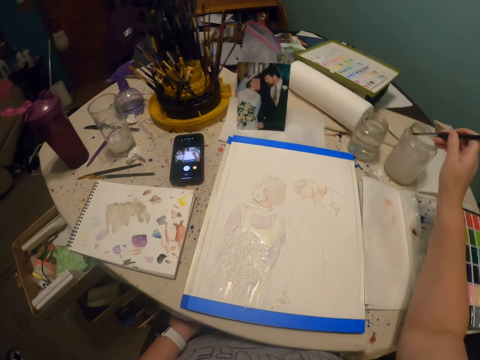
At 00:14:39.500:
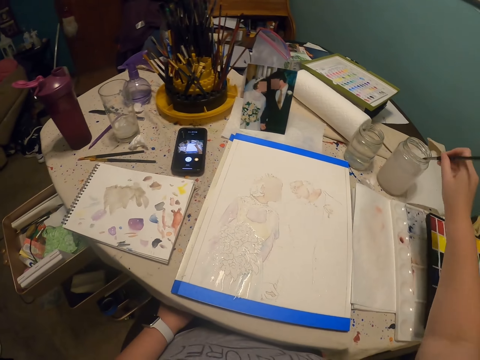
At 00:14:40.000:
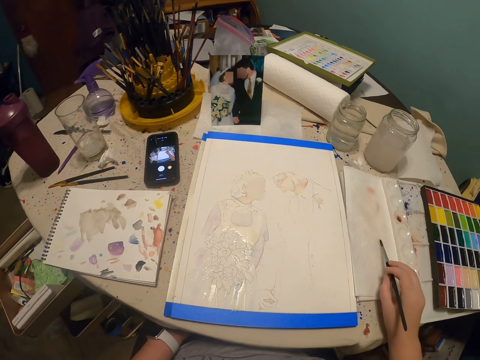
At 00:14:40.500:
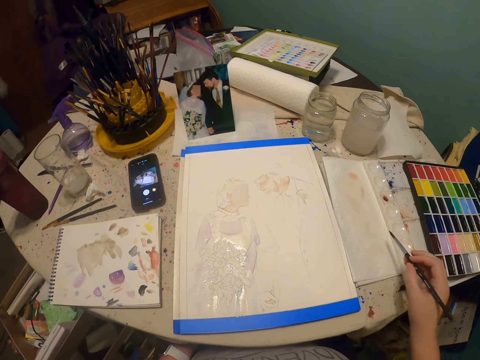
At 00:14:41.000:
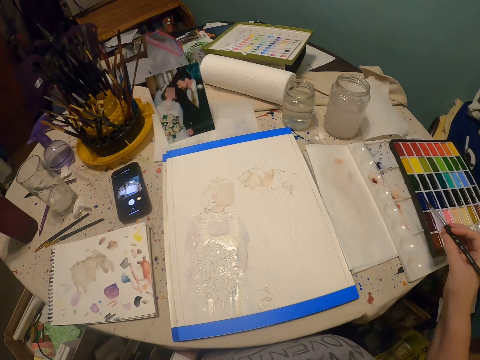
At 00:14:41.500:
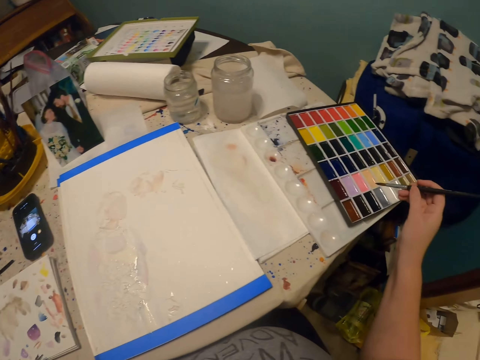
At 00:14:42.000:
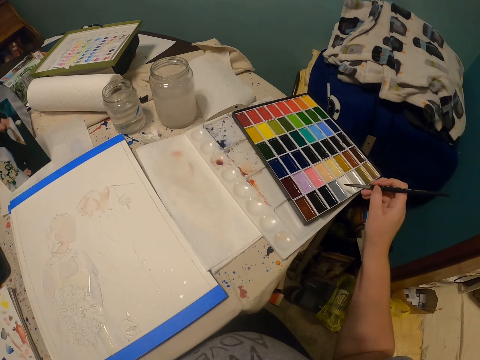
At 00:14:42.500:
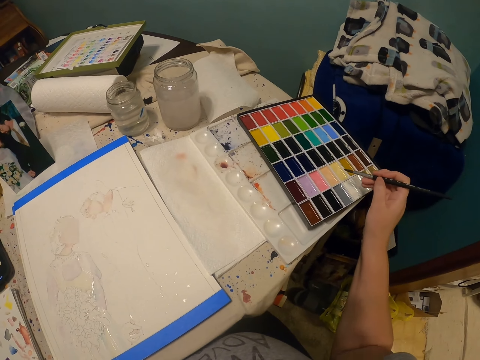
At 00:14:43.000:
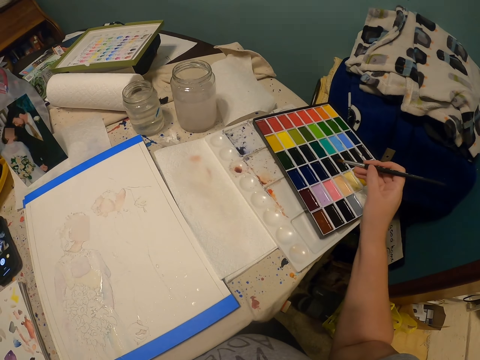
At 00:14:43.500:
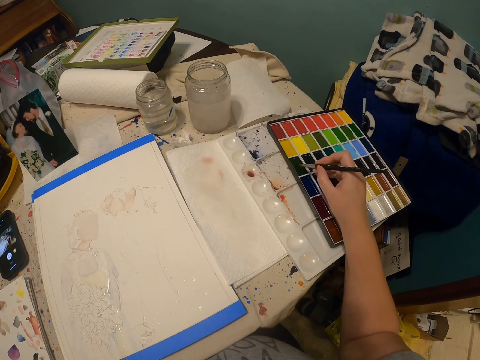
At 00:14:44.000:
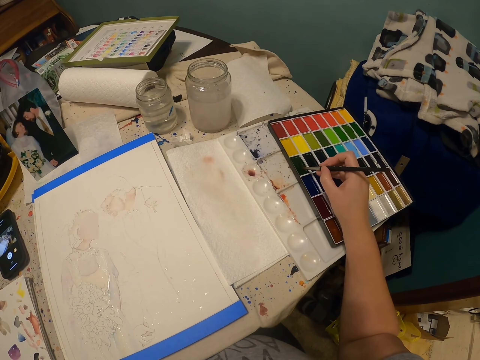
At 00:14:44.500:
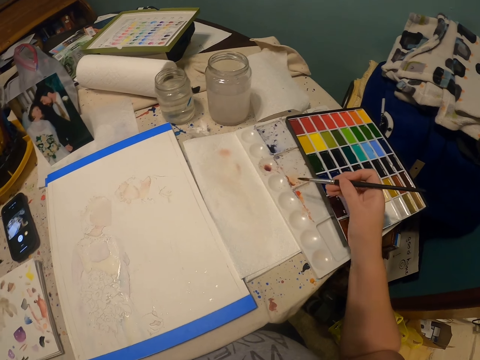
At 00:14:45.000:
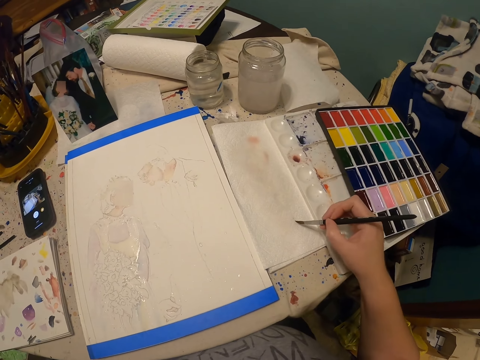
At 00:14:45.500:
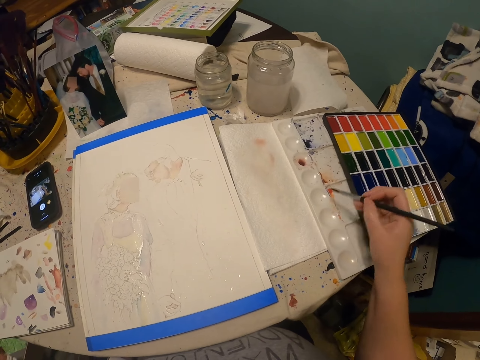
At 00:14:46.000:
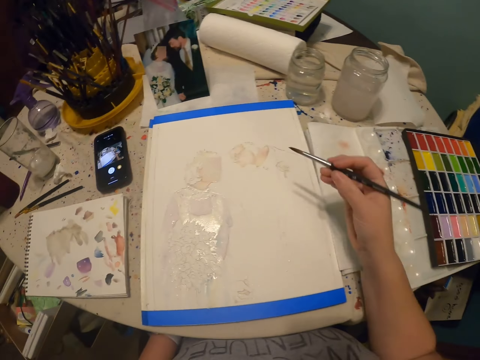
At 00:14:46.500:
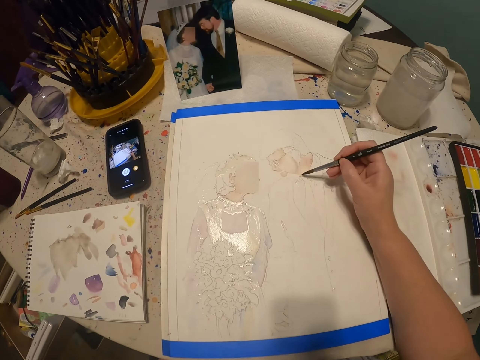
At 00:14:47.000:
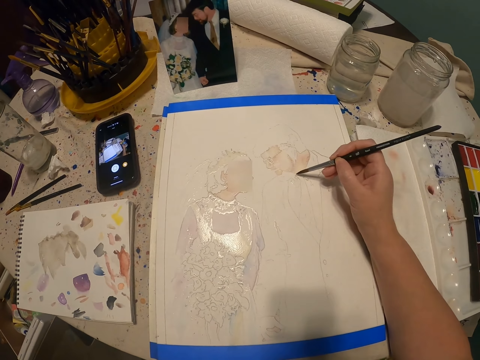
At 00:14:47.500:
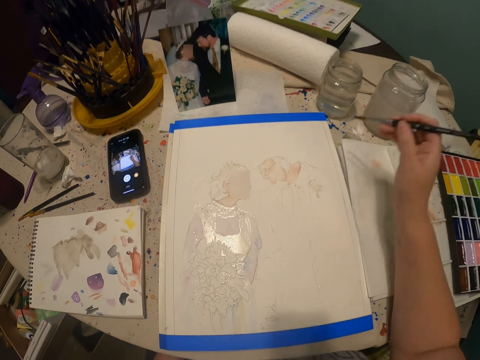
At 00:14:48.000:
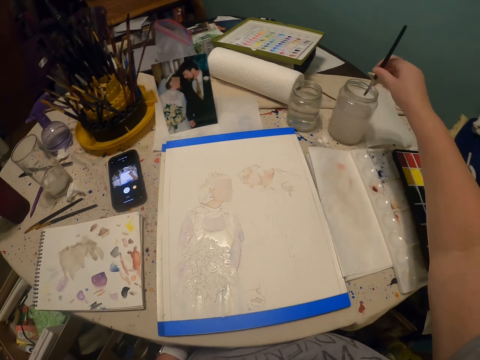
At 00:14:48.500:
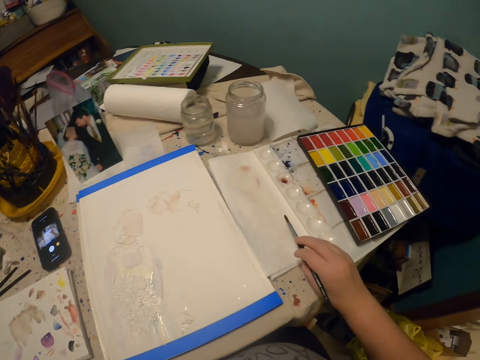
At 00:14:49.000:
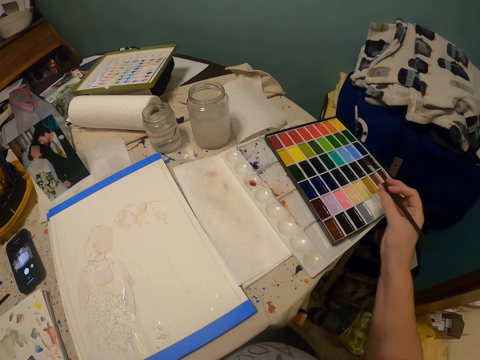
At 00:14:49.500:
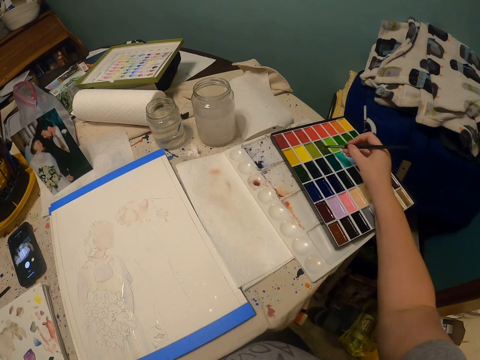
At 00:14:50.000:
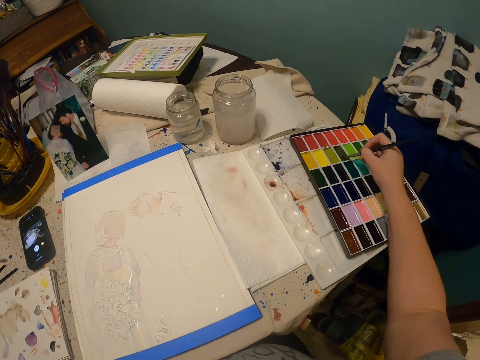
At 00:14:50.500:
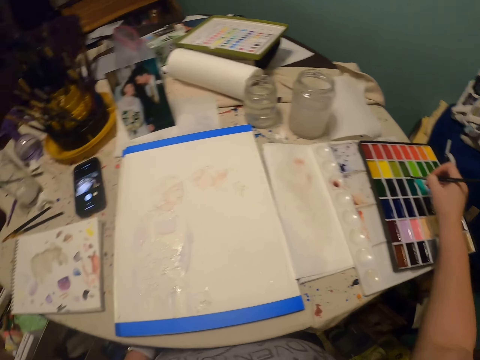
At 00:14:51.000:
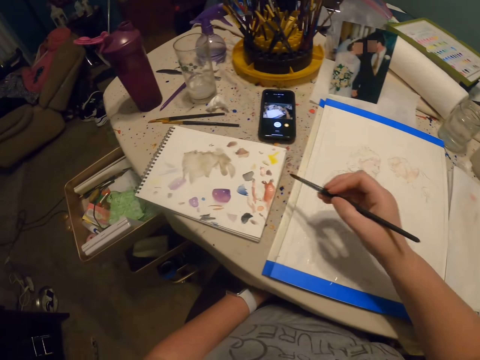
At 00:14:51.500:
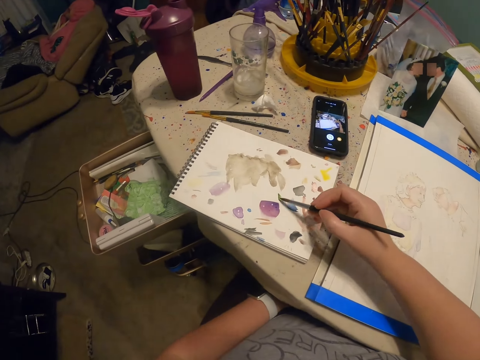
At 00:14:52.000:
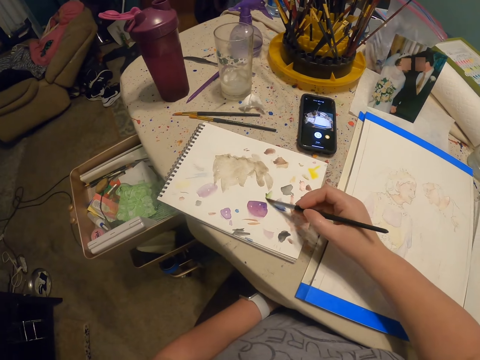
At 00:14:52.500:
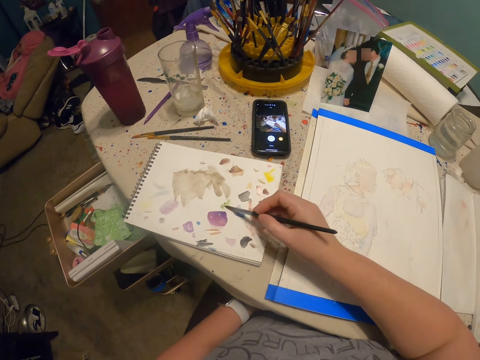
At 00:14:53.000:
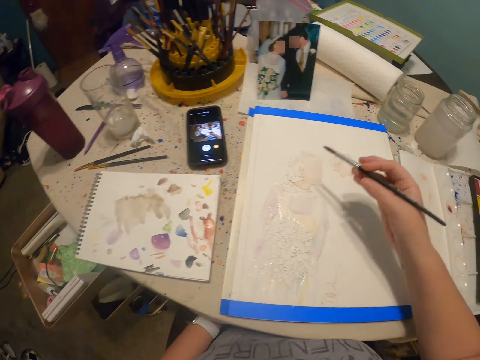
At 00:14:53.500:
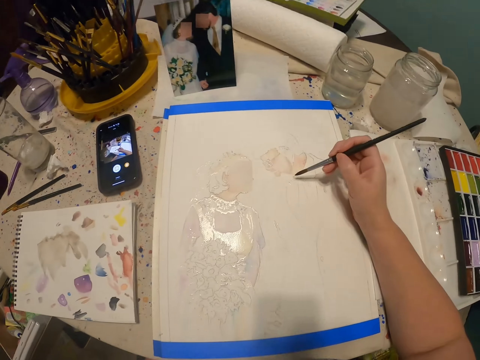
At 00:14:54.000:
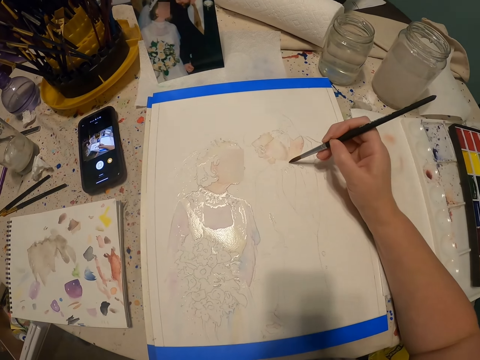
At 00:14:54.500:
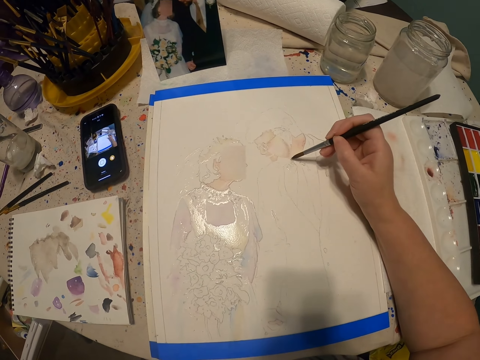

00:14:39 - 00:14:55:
The camera wearer dips the paint brush in water. They rub the paint brush on the paper. They look around. They coat the brush with paint. They rub the paint brush on the paper. They paint the drawing with the paint brush. They dip the paint brush in water. They rub the paint brush on the paper. They rub the paint brush on the paint. They rub the paint brush on the book. They paint the drawing with the paint brush.

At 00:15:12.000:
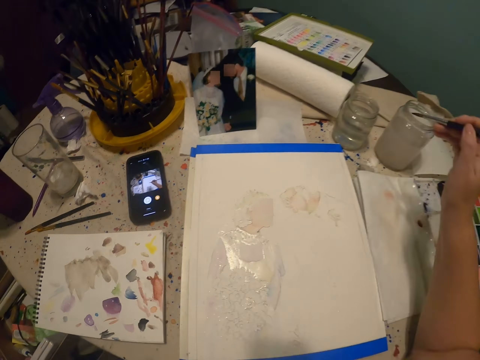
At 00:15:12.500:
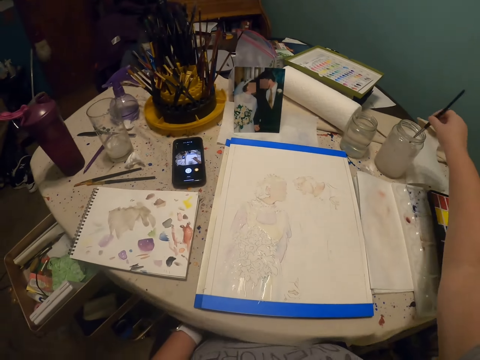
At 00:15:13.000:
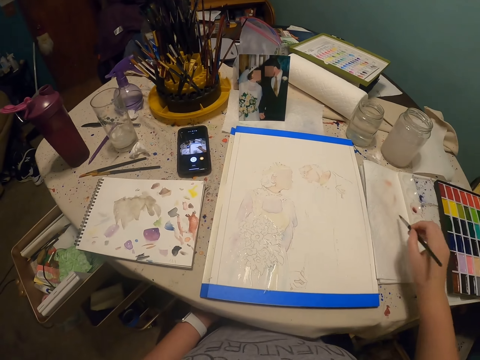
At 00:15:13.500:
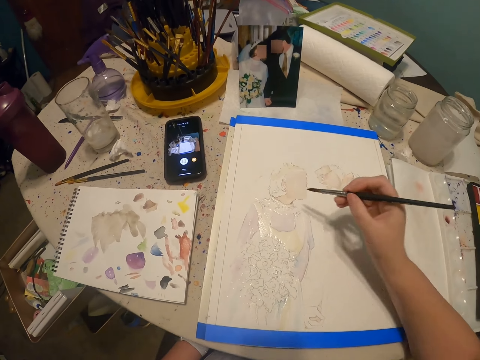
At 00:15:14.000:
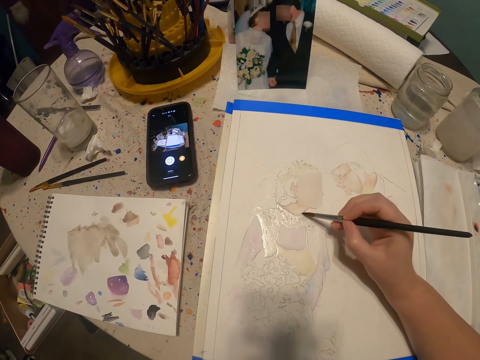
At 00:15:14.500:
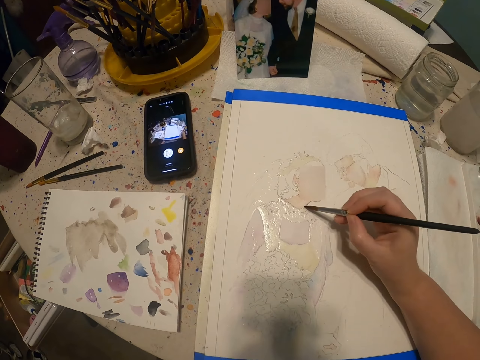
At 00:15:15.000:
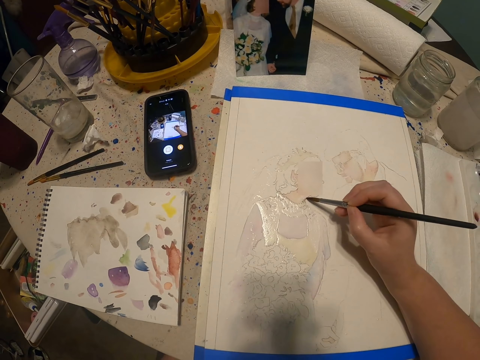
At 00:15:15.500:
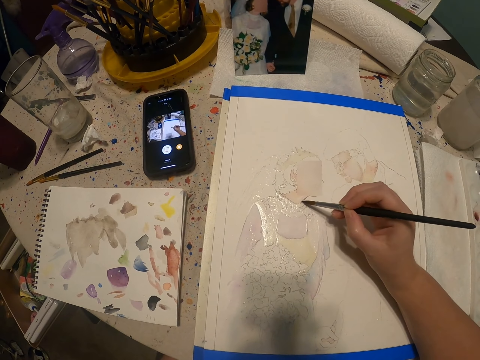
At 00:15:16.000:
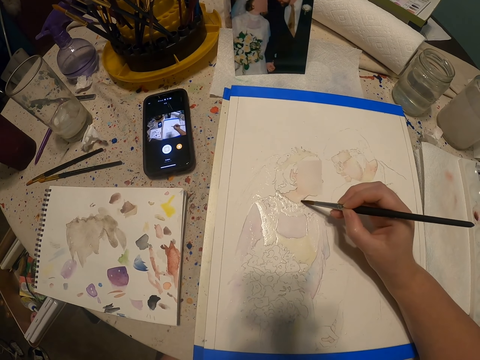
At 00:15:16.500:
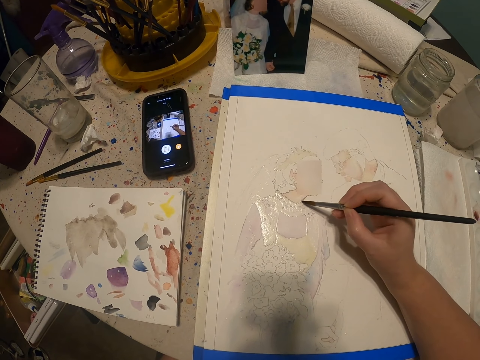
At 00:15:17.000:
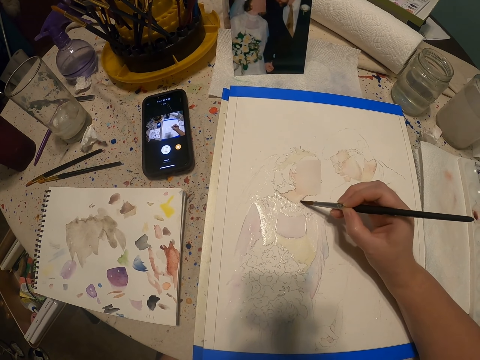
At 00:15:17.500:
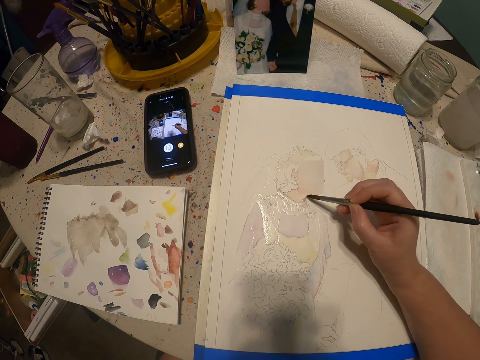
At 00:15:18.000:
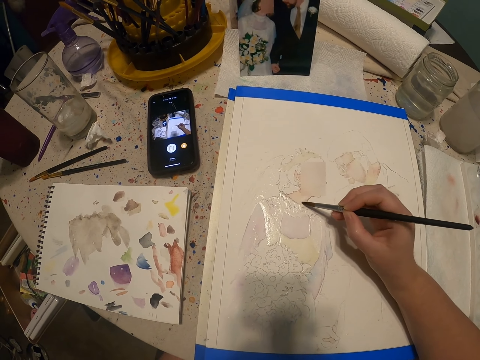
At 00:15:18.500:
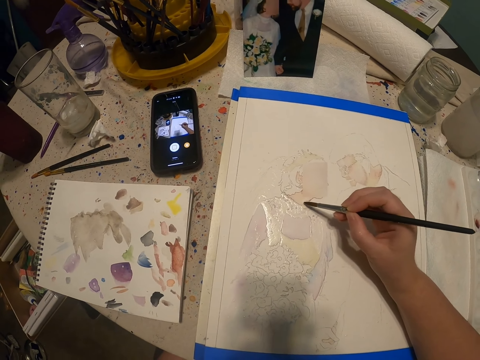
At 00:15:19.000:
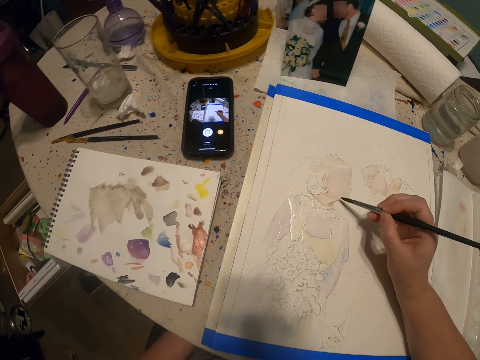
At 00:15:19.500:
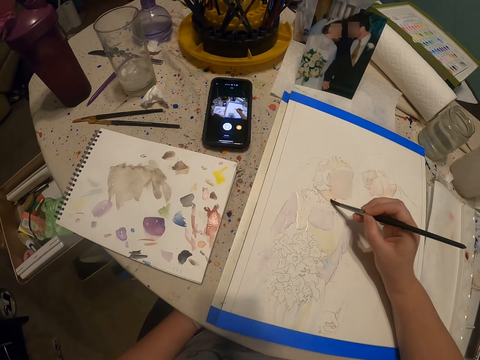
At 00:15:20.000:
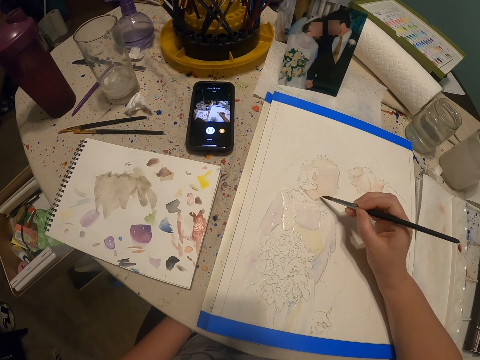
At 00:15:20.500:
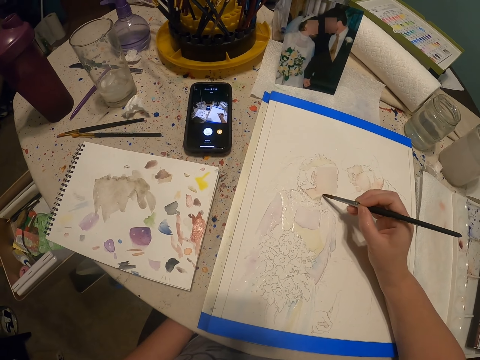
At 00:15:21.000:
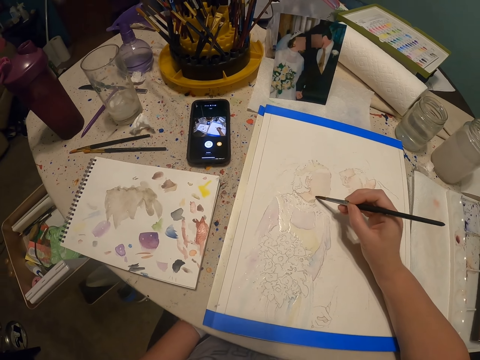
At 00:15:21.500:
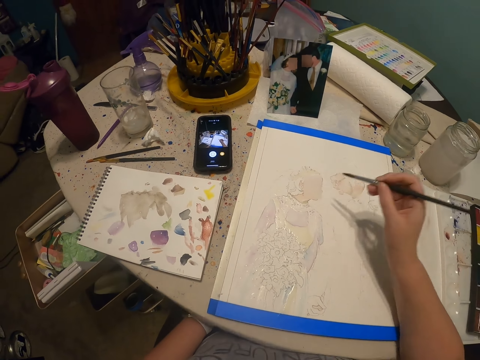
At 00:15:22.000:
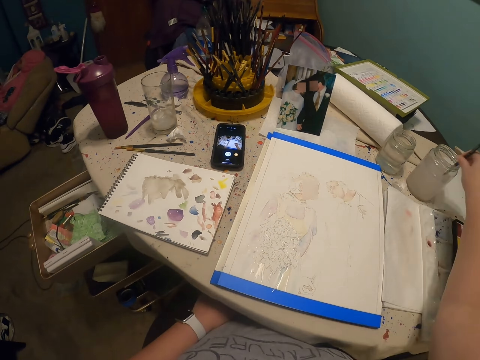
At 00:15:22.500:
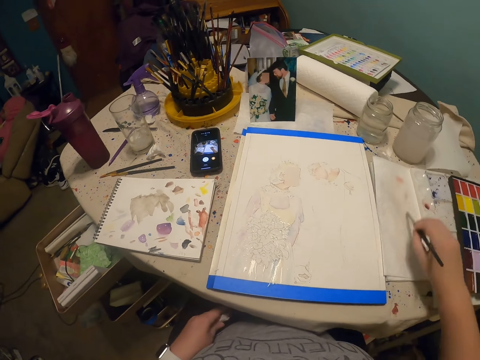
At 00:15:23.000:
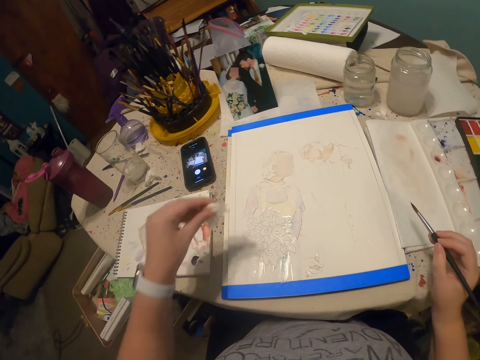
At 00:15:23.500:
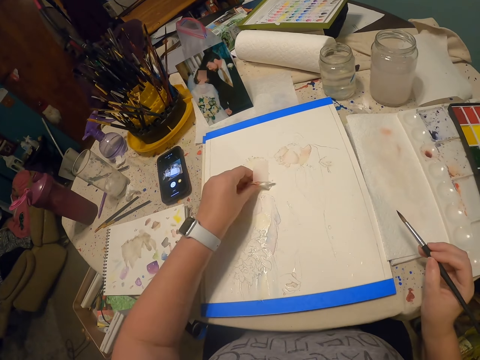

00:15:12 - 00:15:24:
The camera wearer dips the paint brush in water. They wipe the brush on the paper towel. They paint with the paint brush. They dip the paint brush in water. They rub the paint brush on the paper. They wipe the paint with the tissue.
